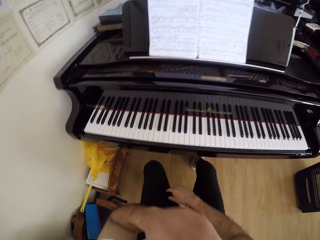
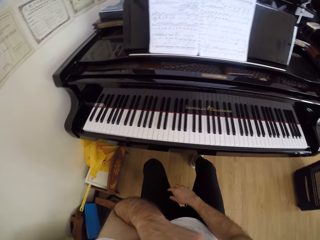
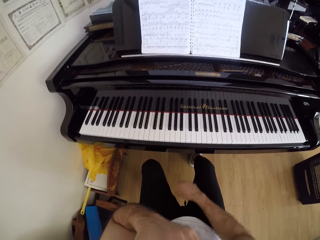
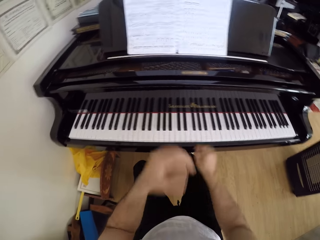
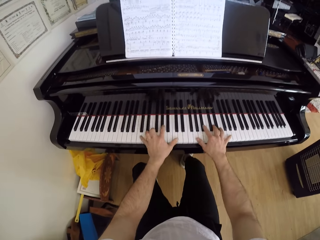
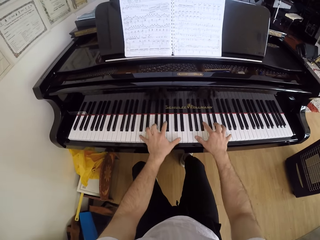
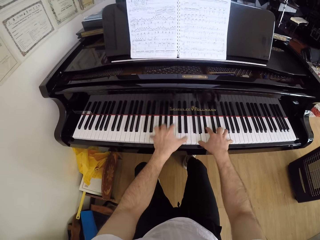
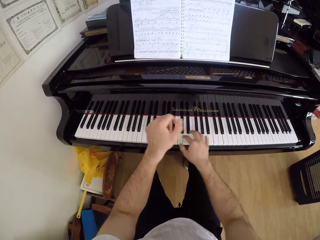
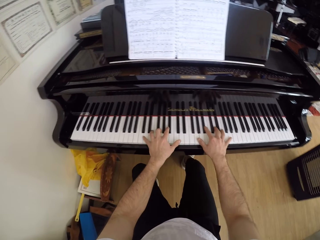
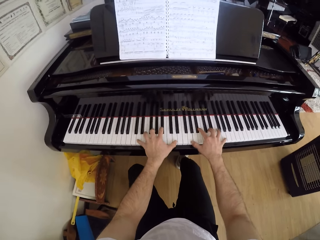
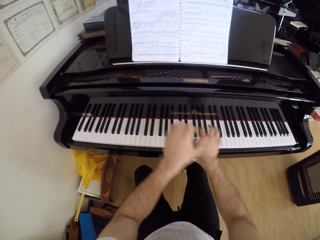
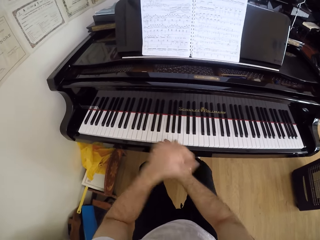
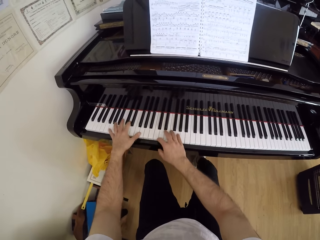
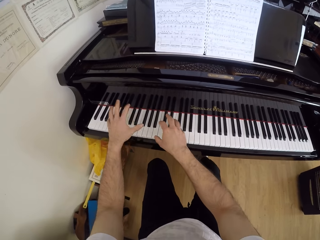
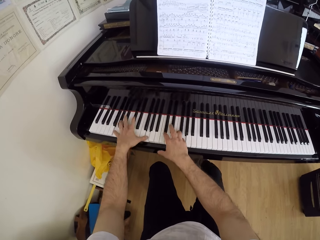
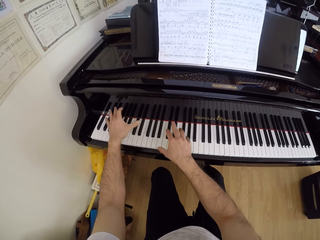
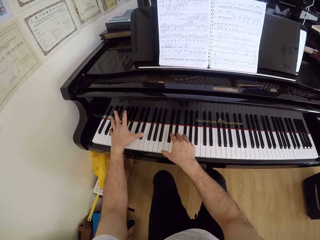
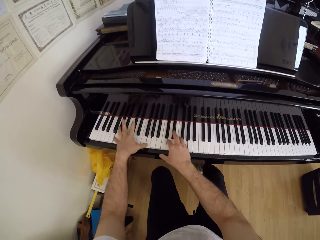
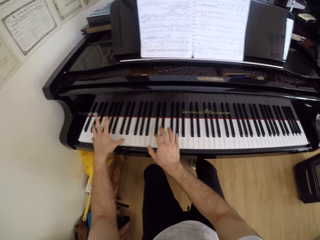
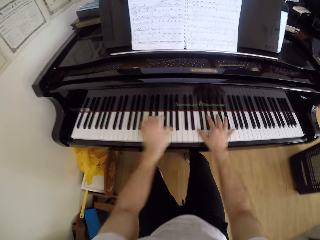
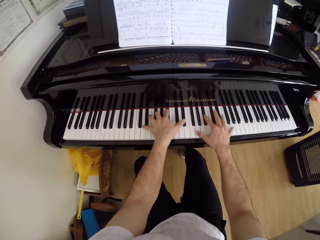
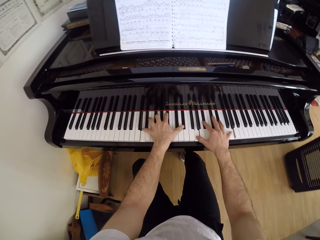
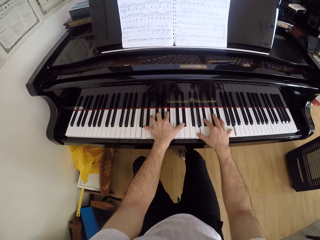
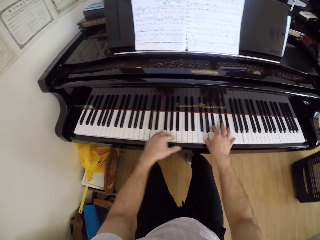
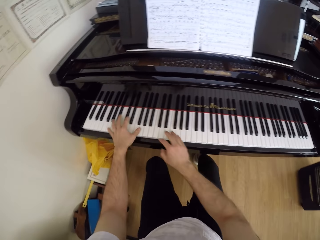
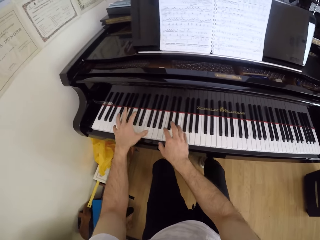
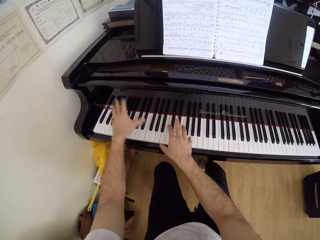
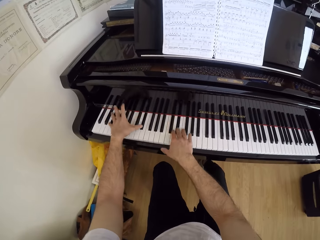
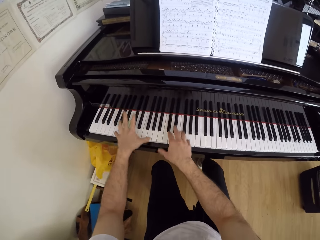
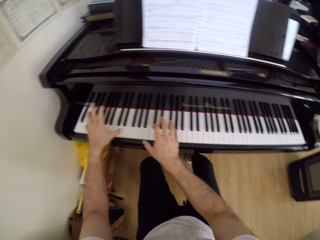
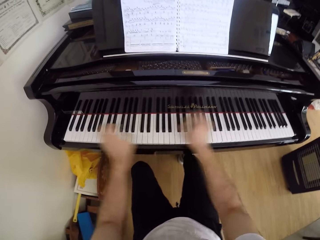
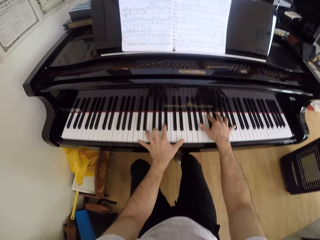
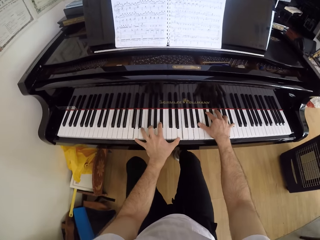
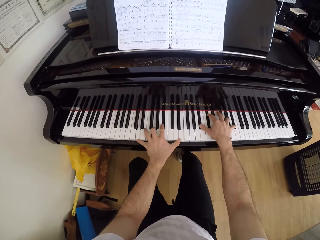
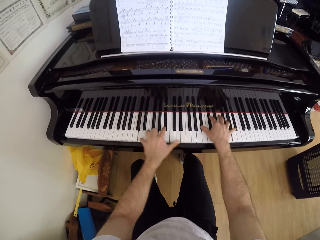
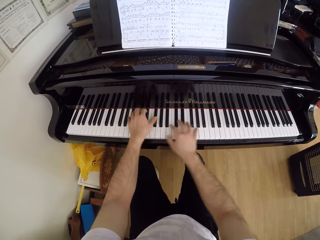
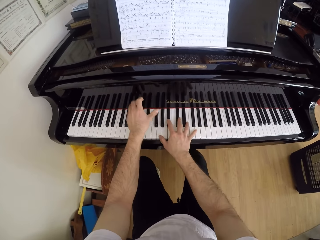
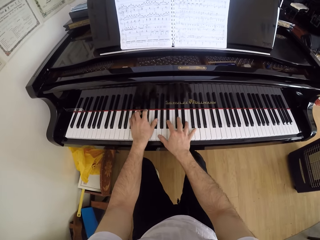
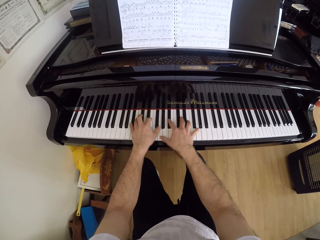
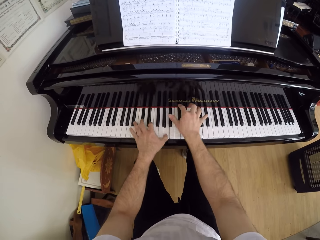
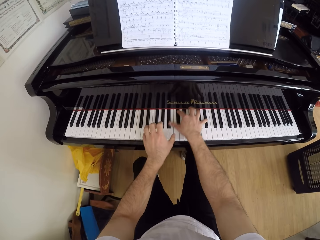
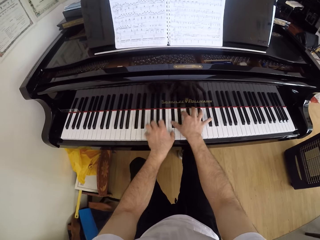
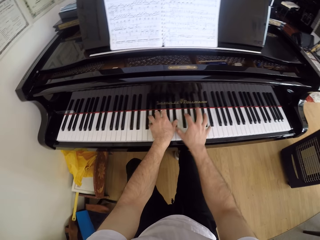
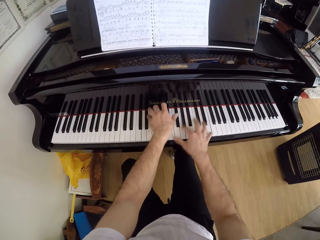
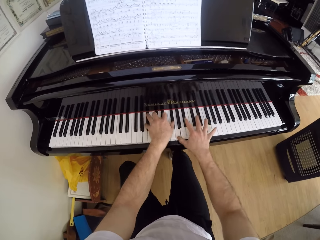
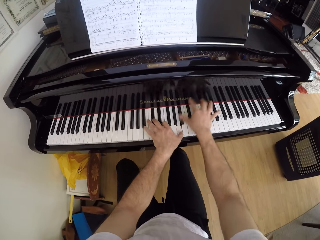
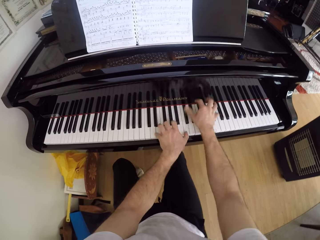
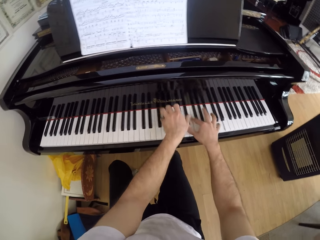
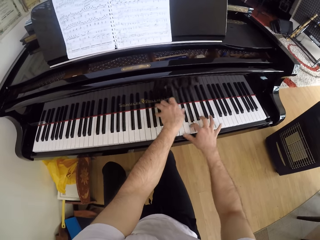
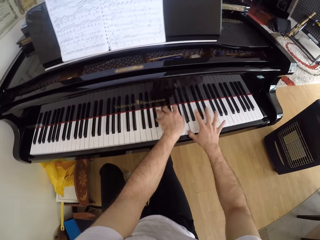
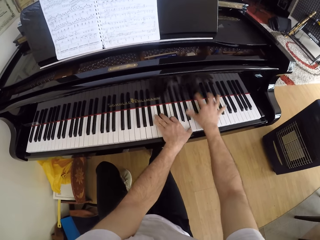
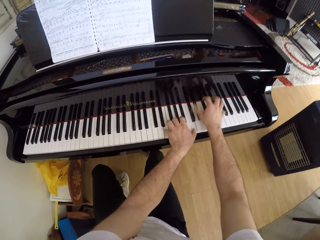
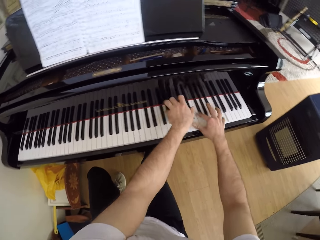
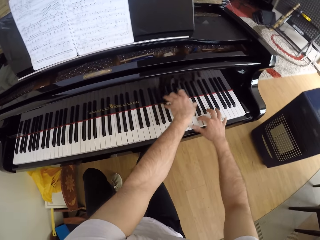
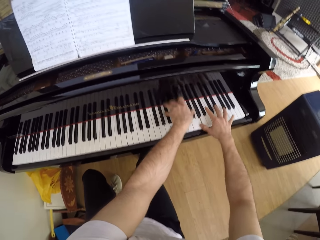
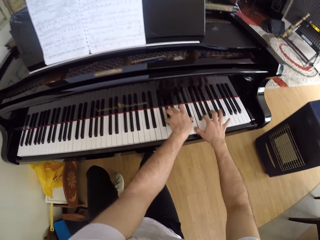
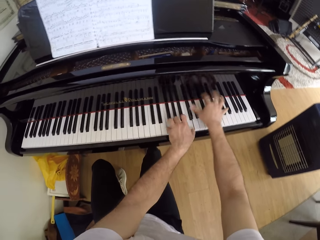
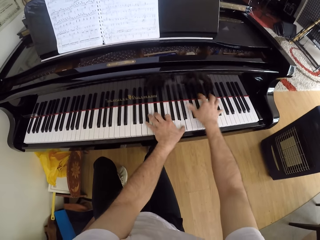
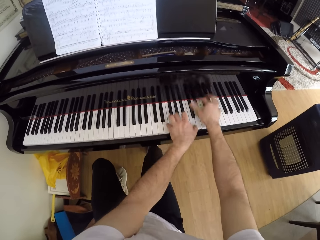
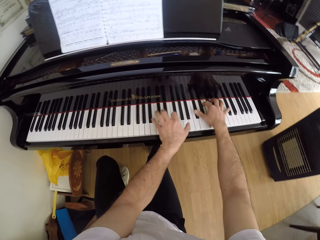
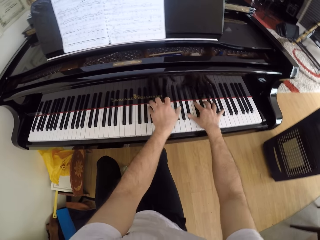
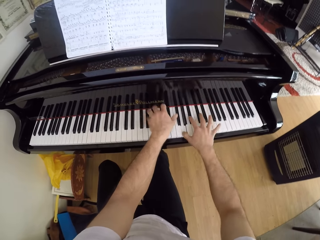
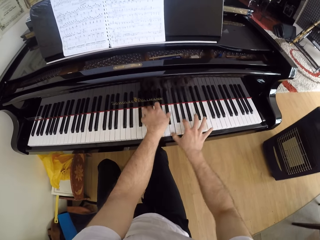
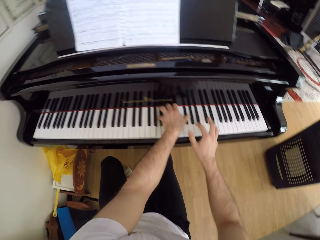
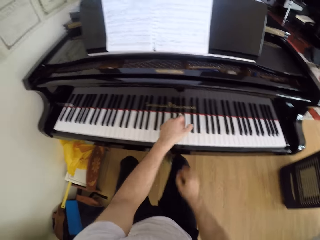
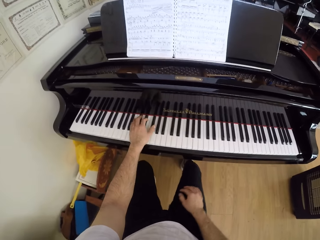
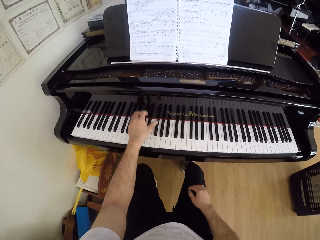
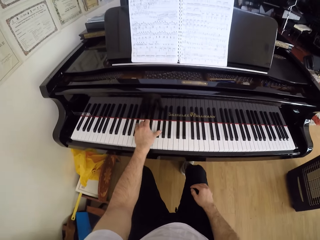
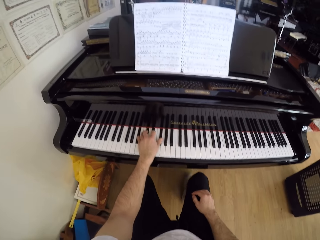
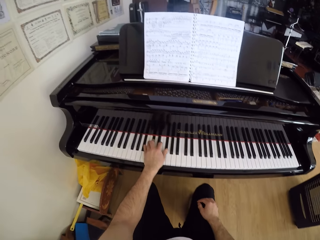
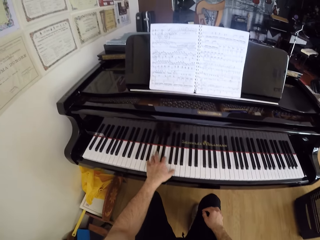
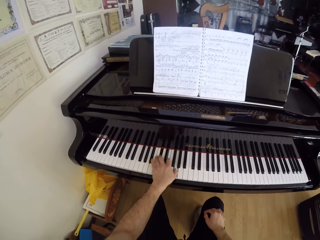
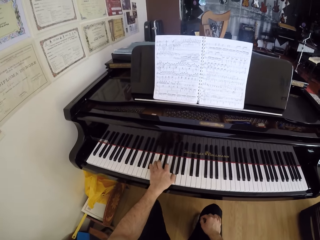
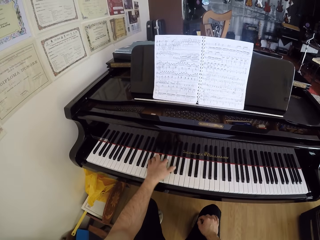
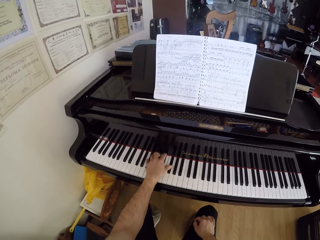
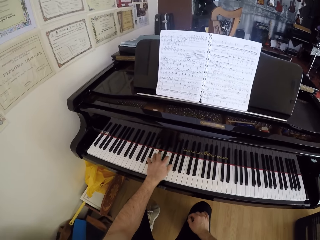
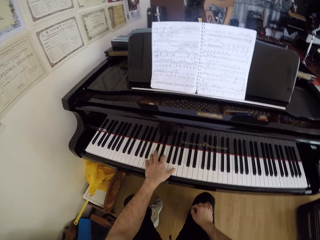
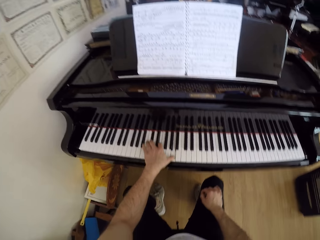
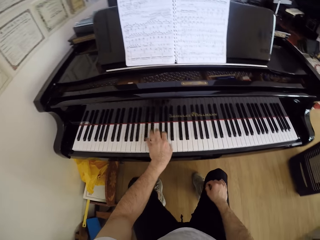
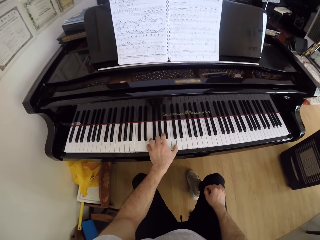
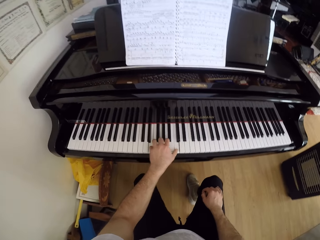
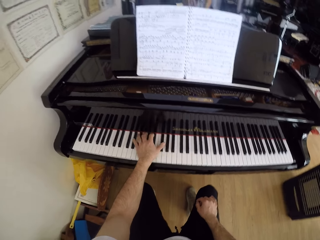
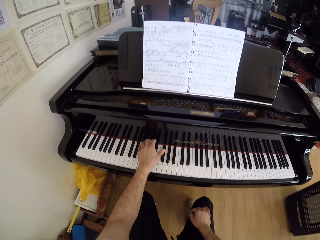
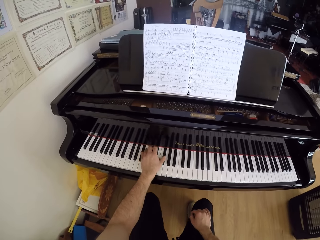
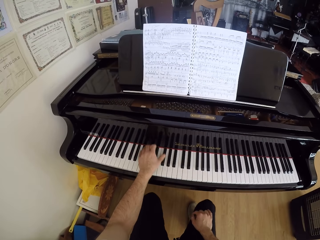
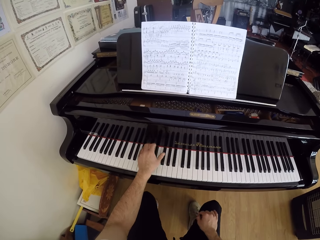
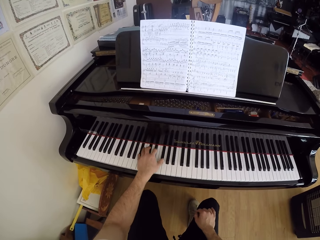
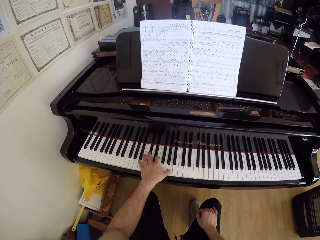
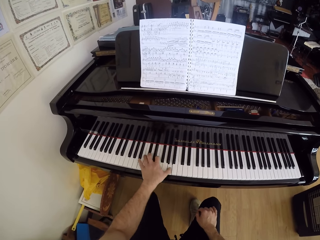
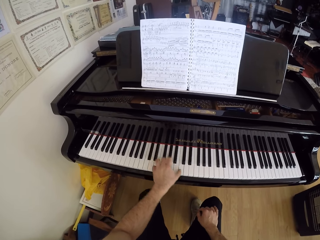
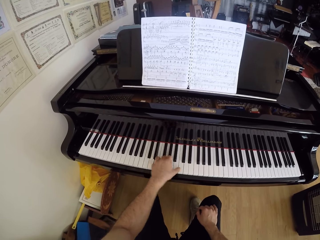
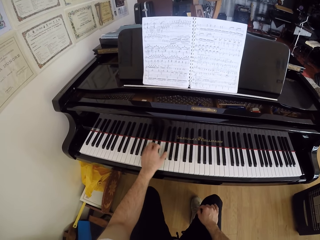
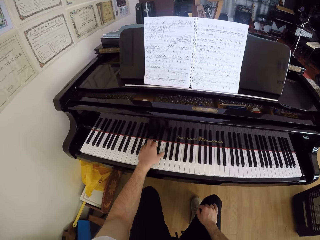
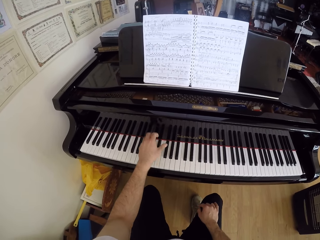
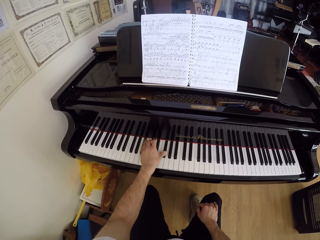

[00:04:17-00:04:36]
The camera wearer stops playing the piano. He plays the piano with both hands. He plays the piano with his left hand.

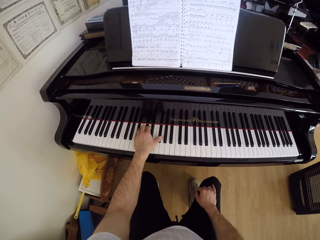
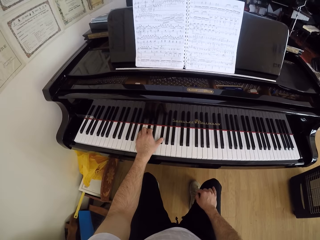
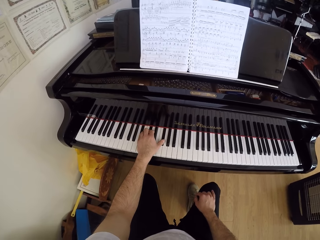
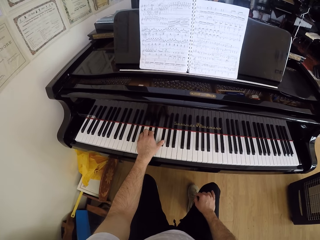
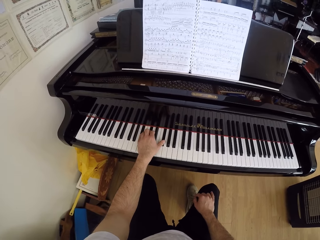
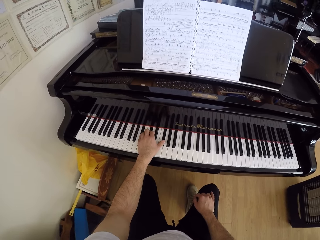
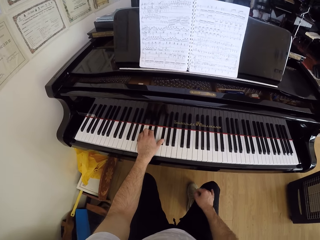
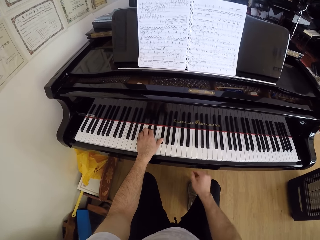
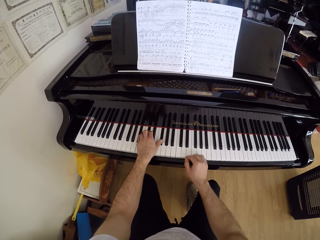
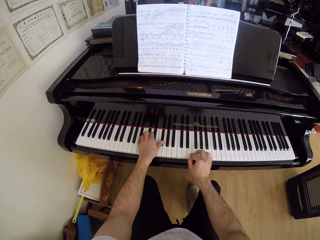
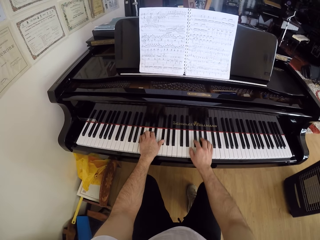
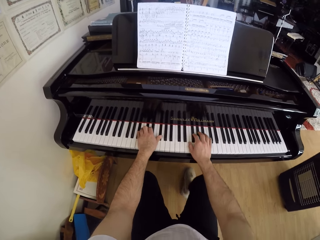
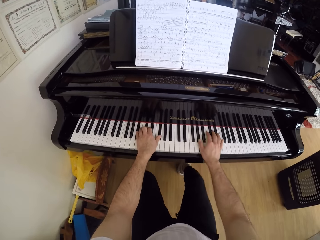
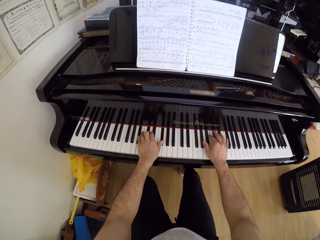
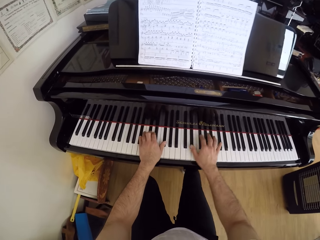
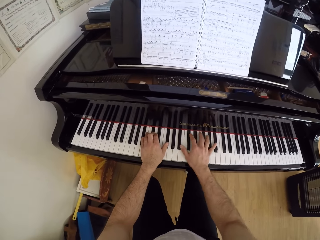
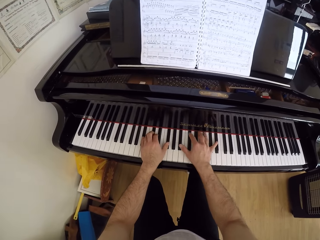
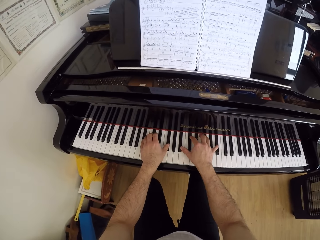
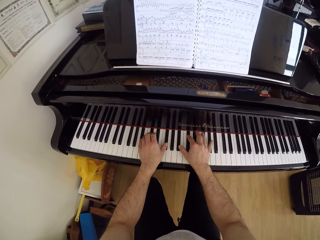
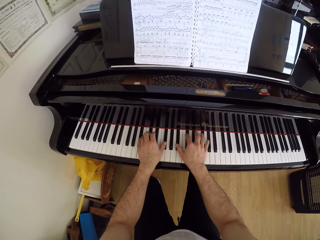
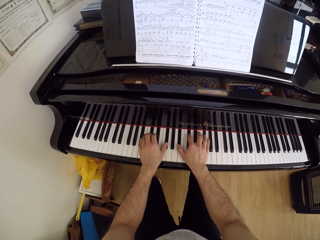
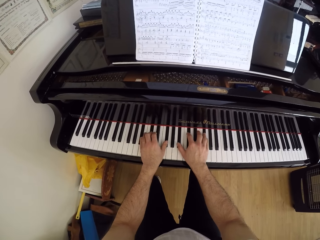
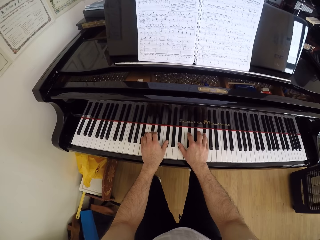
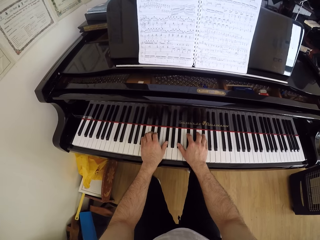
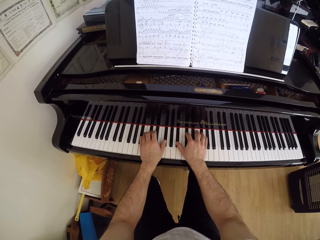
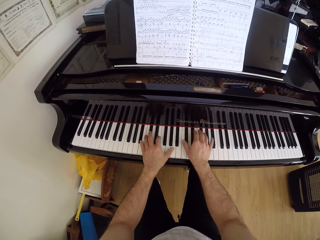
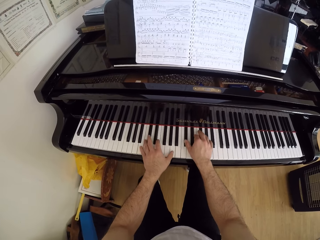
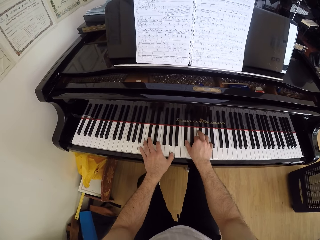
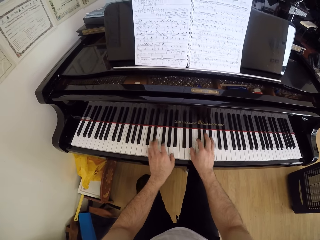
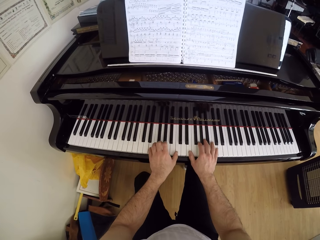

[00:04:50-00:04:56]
The camera wearer places his right hand on the piano keyboard. He plays the piano keyboard with both hands.
